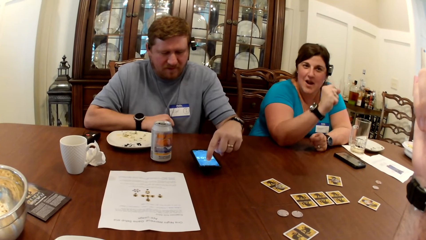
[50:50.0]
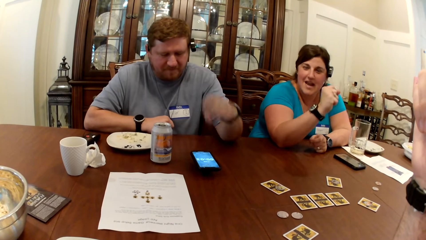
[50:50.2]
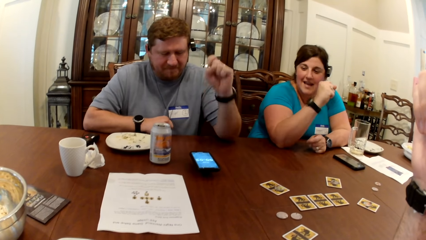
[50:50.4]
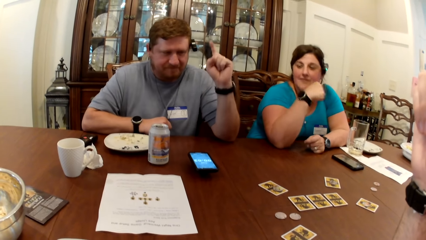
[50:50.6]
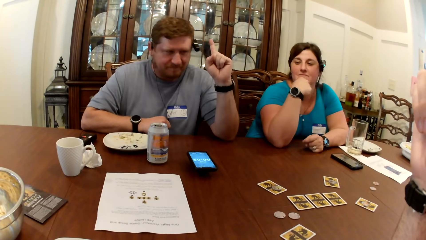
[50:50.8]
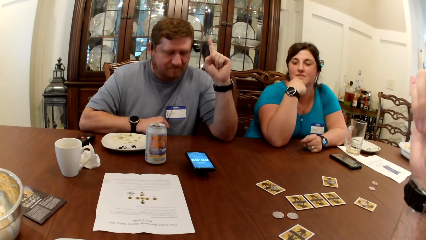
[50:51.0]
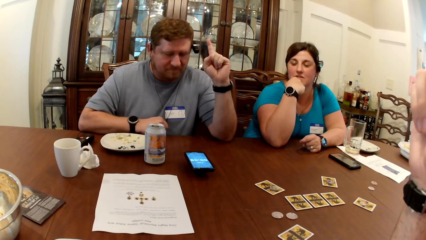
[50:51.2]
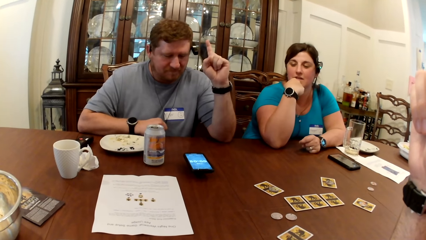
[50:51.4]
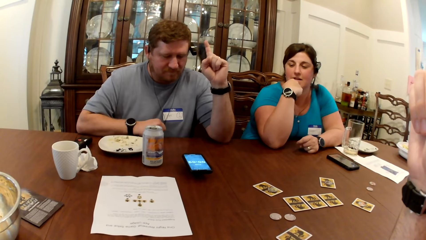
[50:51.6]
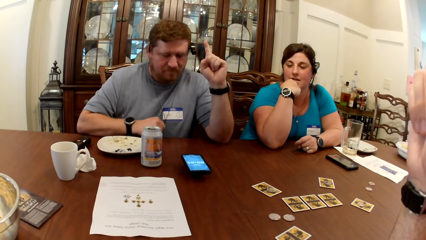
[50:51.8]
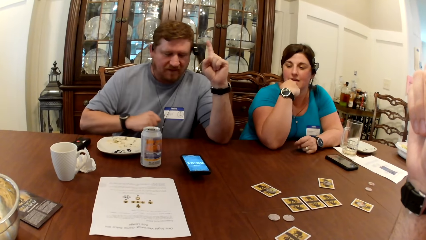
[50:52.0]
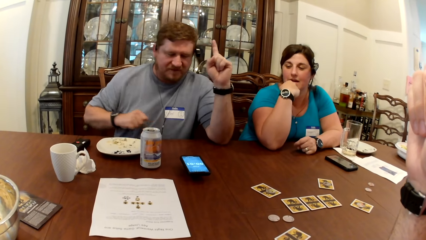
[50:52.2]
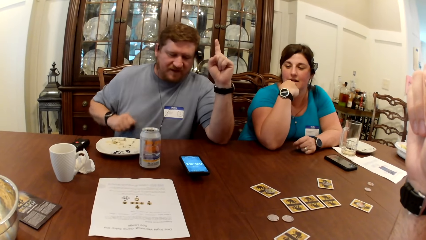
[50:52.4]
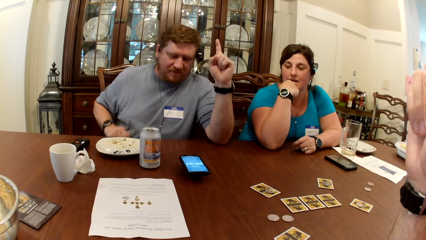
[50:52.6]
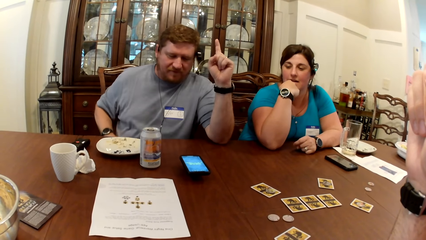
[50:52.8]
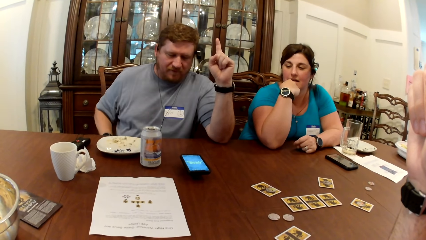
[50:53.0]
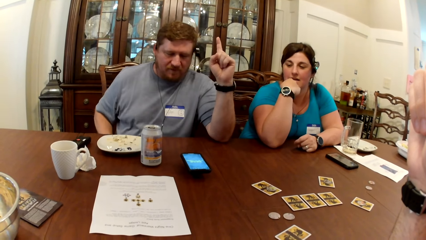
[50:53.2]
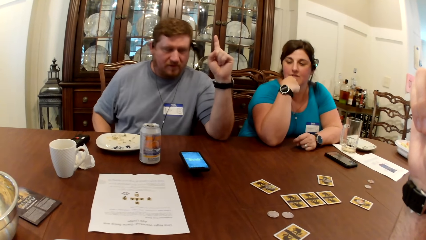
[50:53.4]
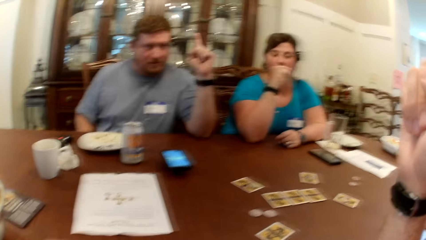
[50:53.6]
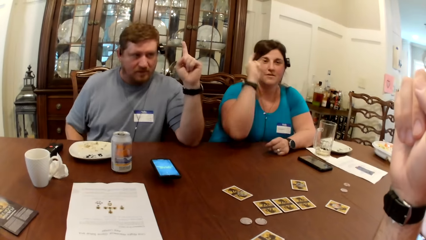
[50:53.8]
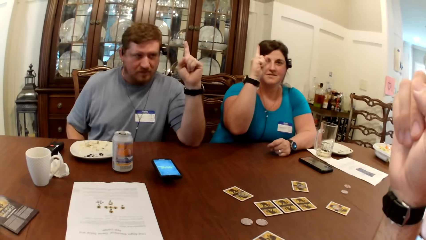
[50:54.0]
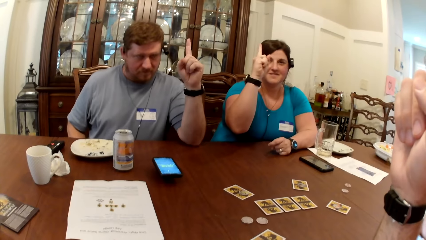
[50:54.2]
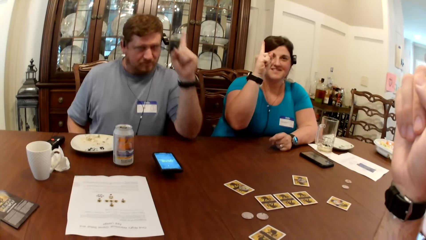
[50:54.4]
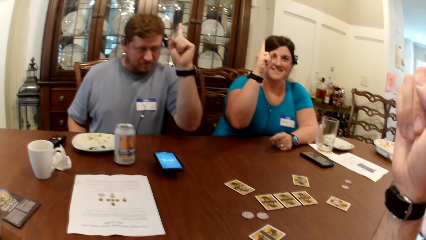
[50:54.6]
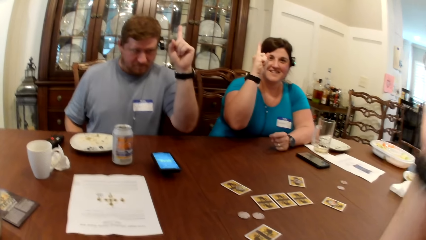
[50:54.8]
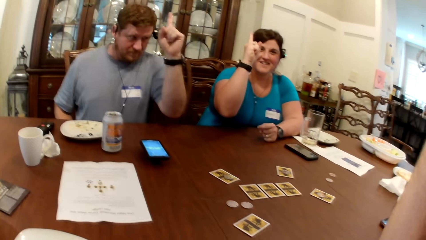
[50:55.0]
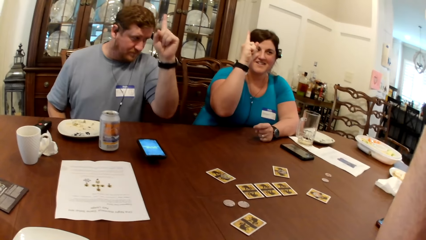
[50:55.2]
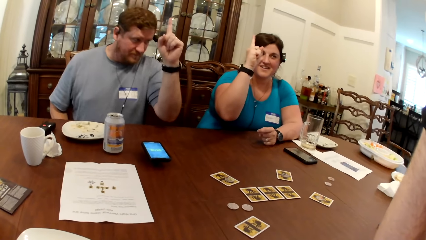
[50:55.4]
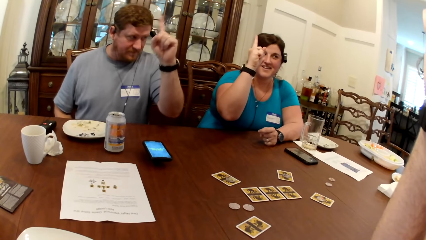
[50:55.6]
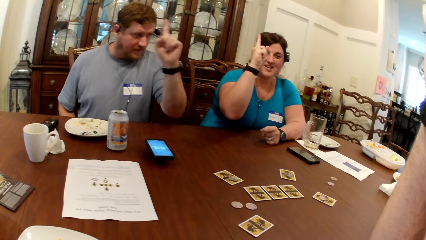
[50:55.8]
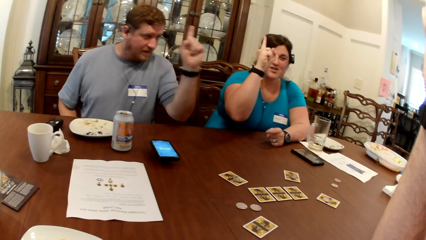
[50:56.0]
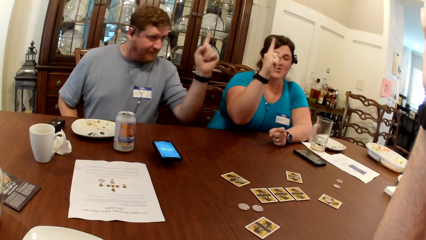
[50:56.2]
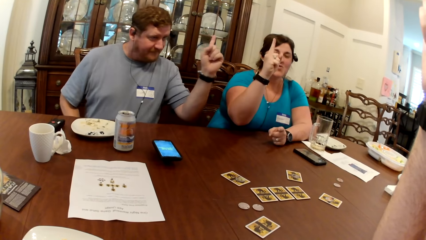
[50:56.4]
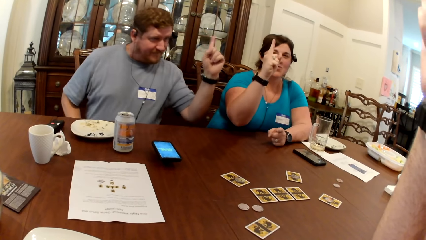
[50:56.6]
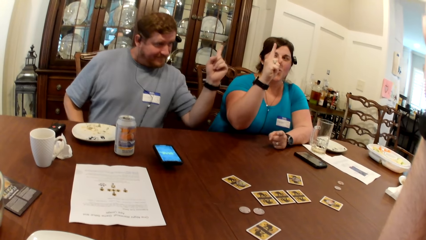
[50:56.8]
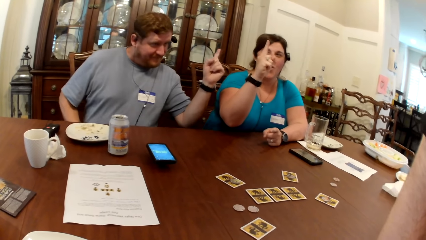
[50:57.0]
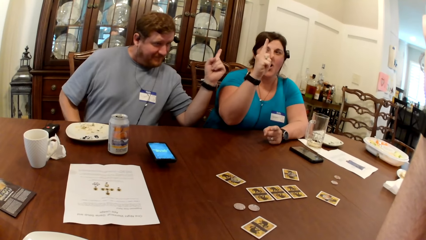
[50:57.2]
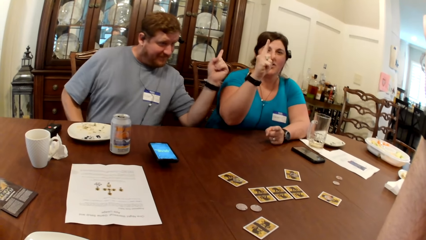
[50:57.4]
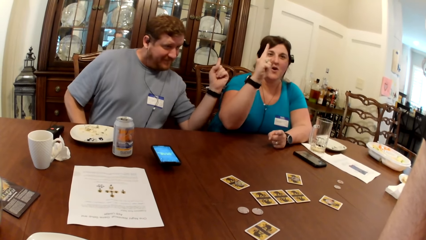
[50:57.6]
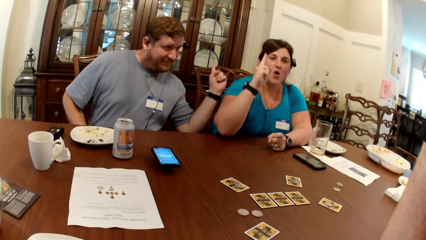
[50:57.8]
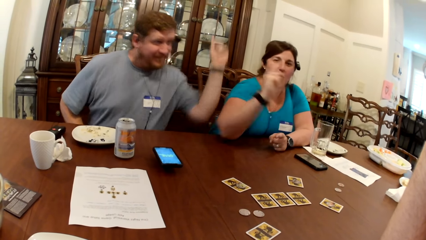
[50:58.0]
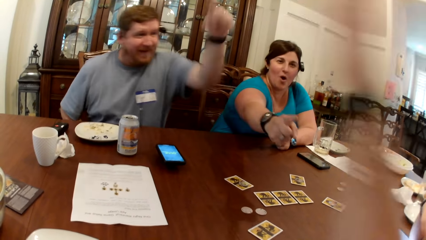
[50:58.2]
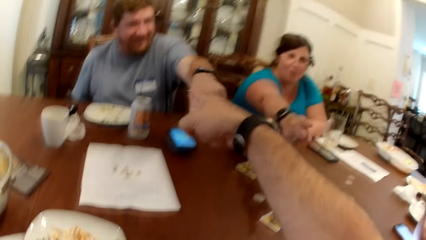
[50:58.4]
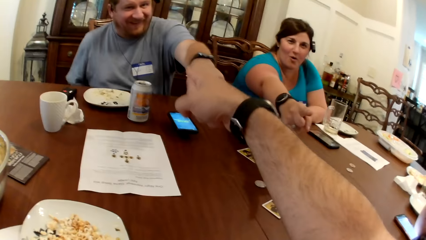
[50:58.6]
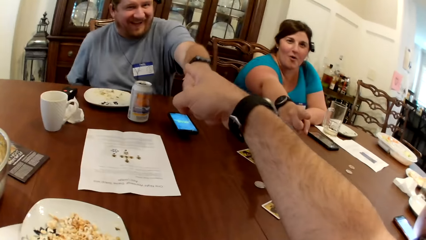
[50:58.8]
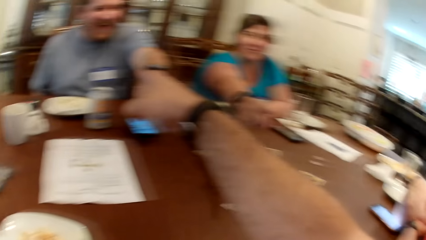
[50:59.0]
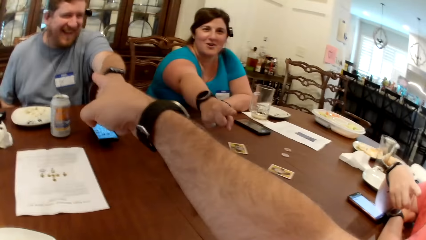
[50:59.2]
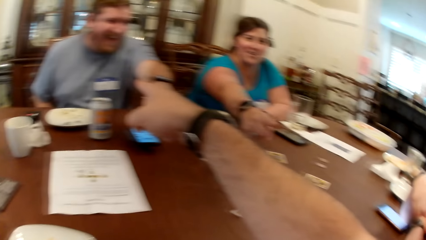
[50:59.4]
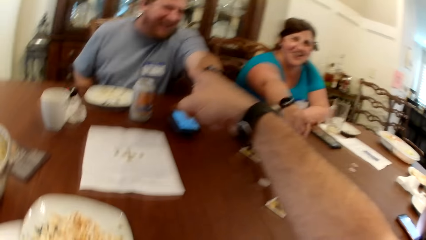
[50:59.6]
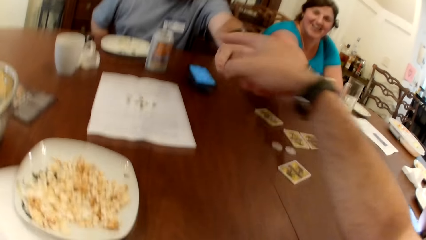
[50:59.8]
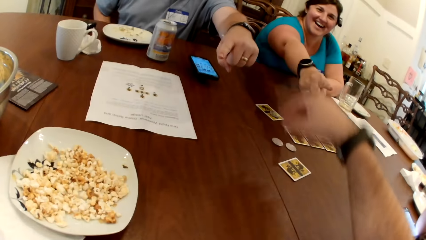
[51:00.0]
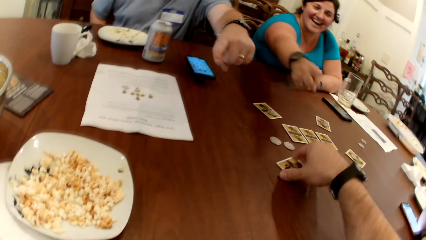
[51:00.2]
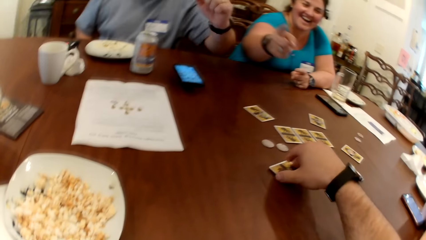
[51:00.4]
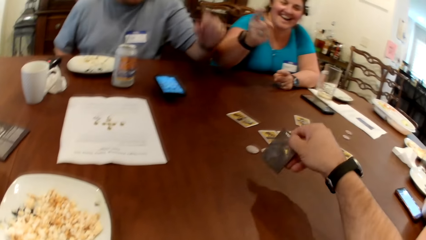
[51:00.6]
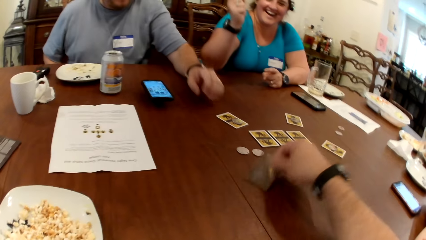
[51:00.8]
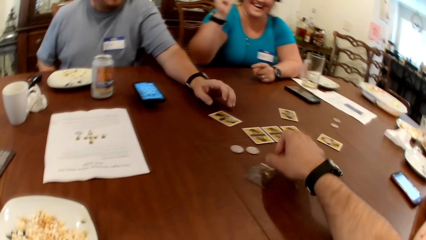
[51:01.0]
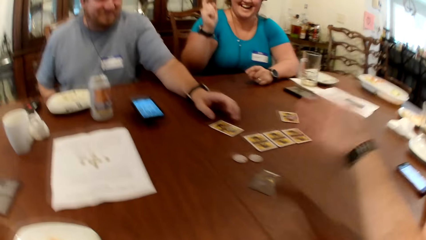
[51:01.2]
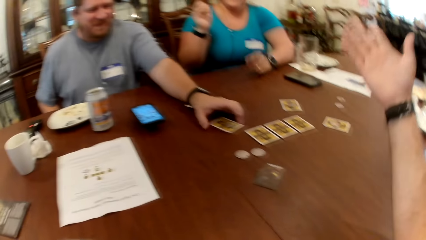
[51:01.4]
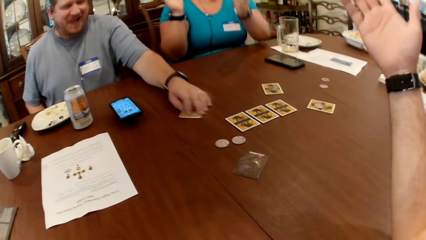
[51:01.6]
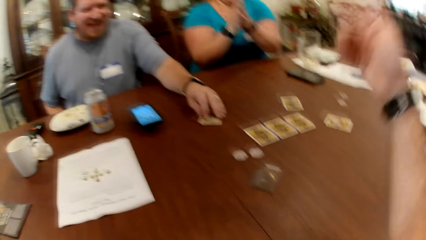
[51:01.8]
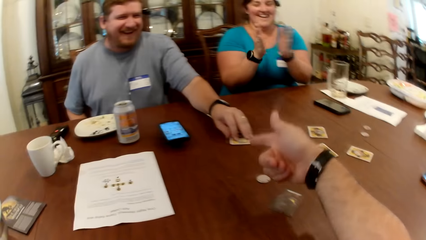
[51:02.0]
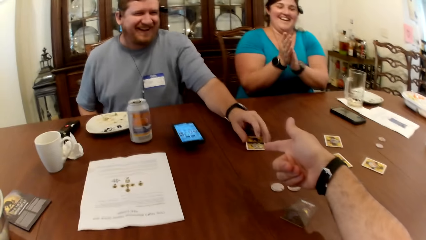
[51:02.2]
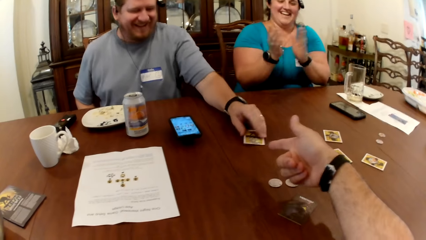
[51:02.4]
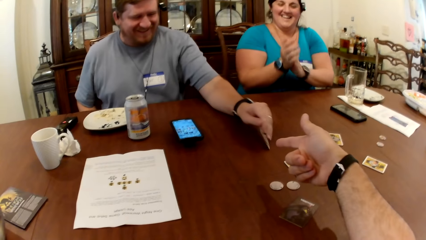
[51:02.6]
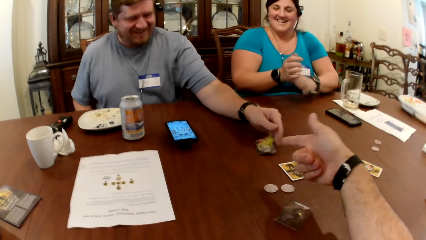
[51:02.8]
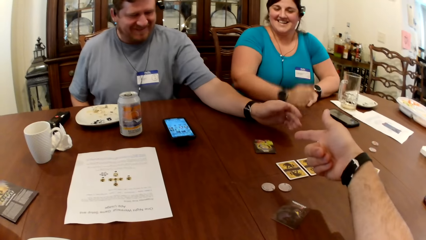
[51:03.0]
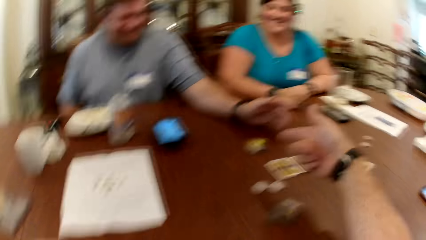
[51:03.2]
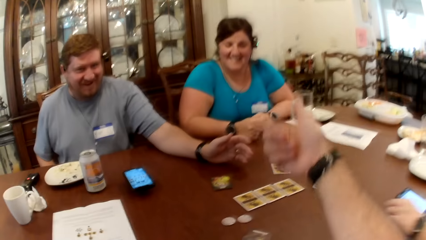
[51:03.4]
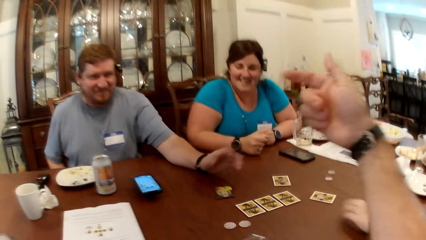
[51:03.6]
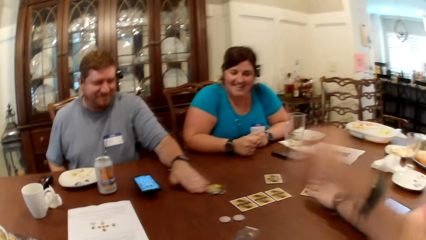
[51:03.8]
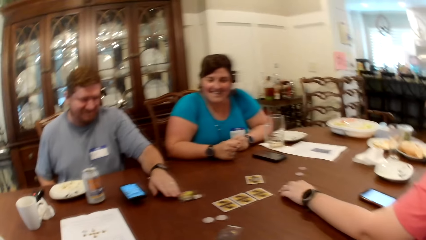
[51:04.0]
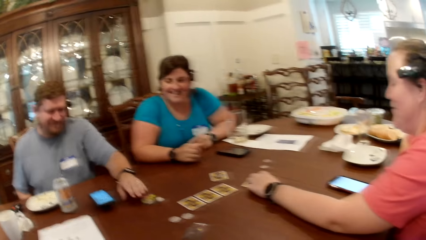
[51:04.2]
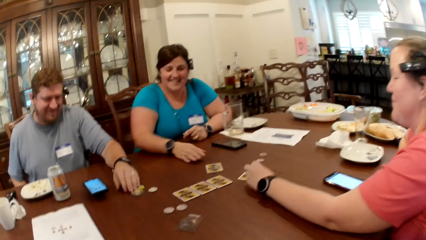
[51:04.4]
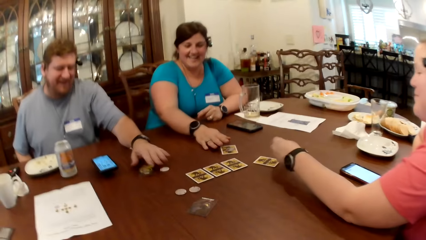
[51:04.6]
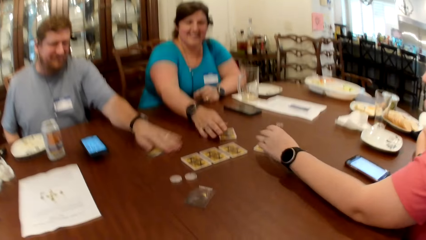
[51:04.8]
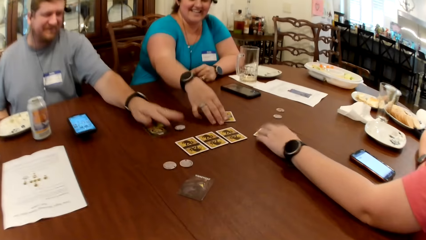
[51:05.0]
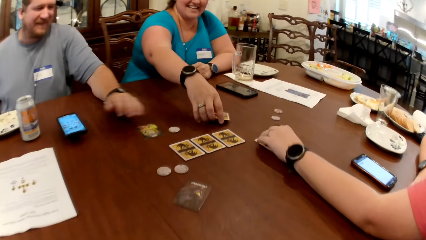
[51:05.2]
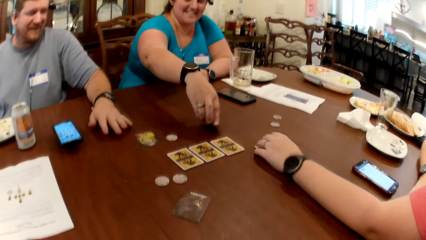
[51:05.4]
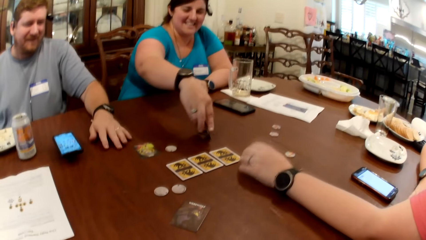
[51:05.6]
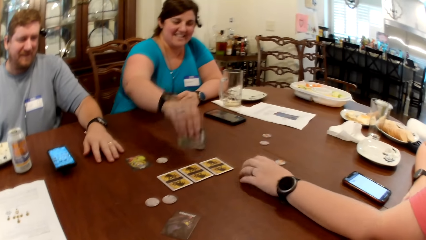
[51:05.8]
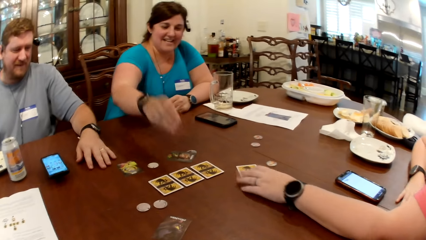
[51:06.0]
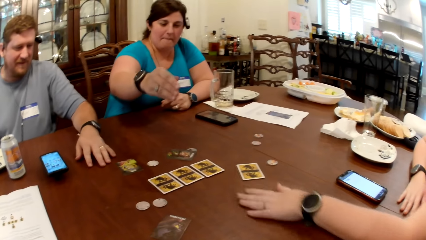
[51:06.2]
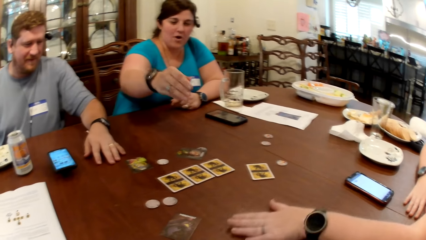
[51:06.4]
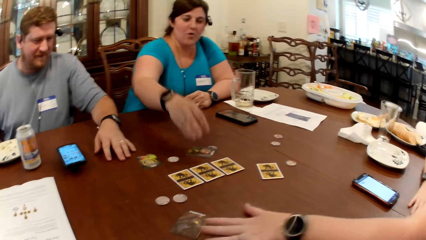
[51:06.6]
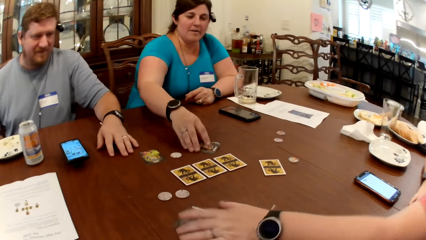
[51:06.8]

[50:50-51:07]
The man raises his left hand. The woman raises her right hand. The woman points to the camera wearer with her right hand. The camera wearer points to the man with his right hand. The man points to the camera wearer with his left hand. The camera wearer turns a card on the table with his right hand. The man turns a card on the table with his right hand. Another woman picks up a coin on the table with her right hand. The first woman turns a card on the table with her right hand. The other woman moves a card on the table with her left hand.
